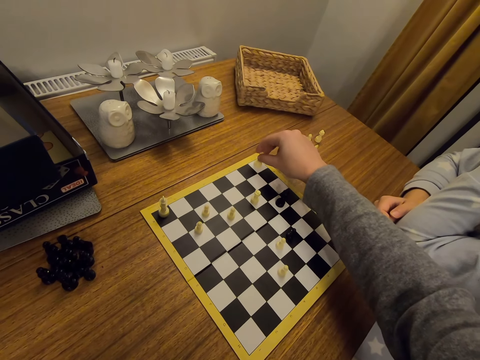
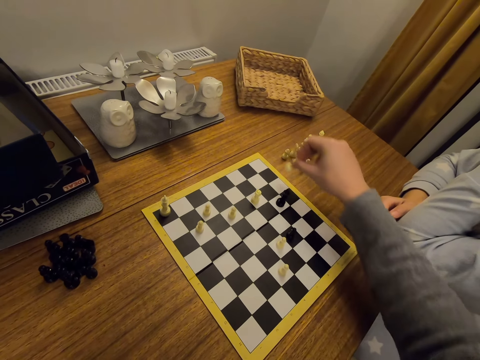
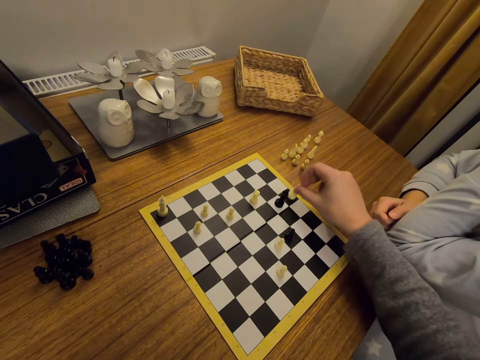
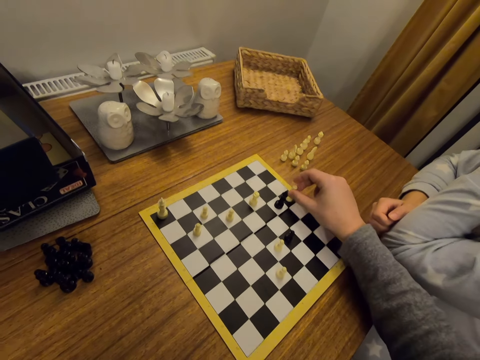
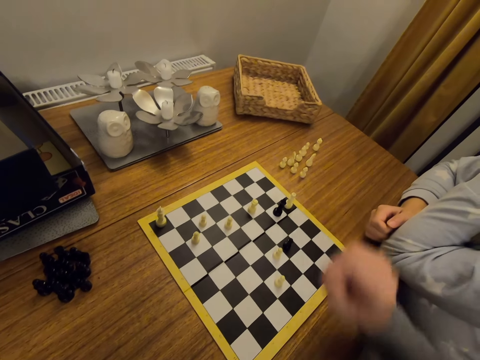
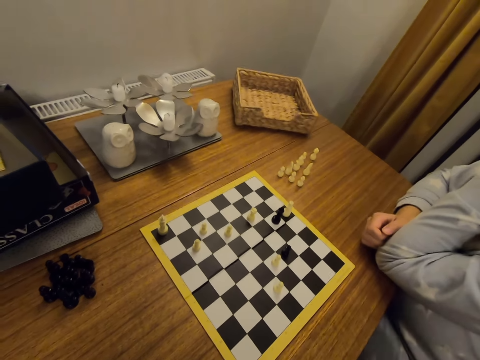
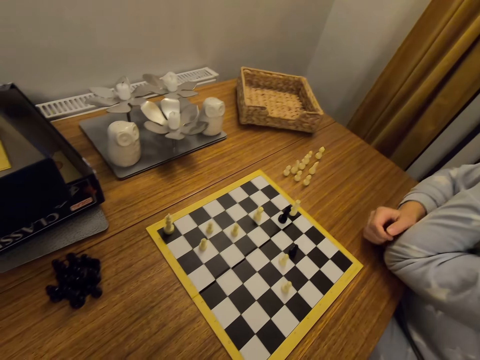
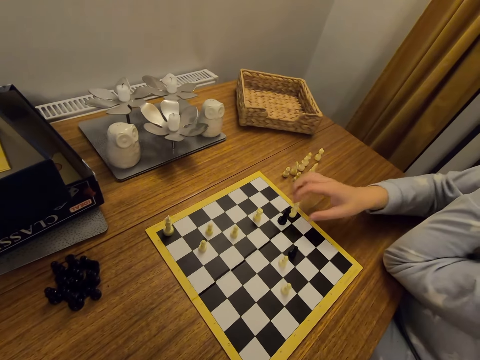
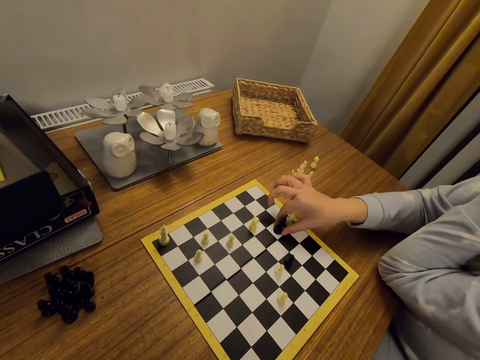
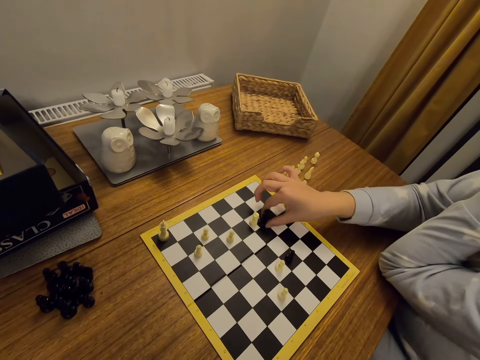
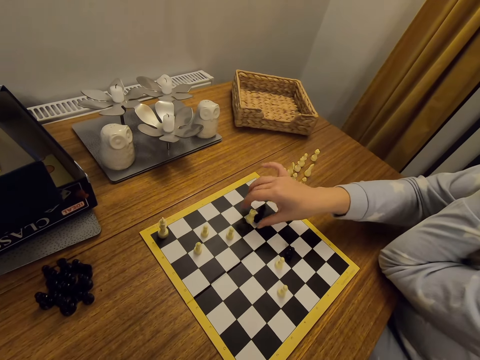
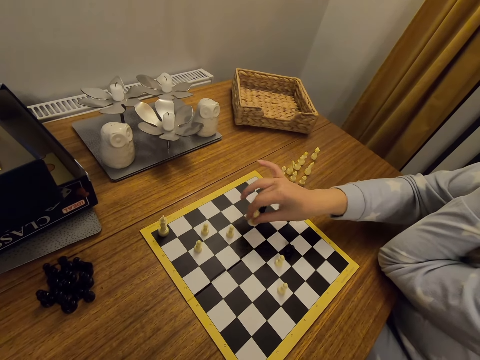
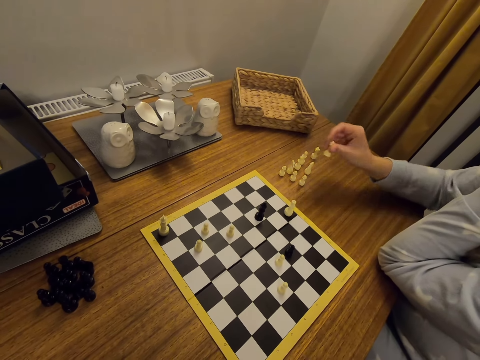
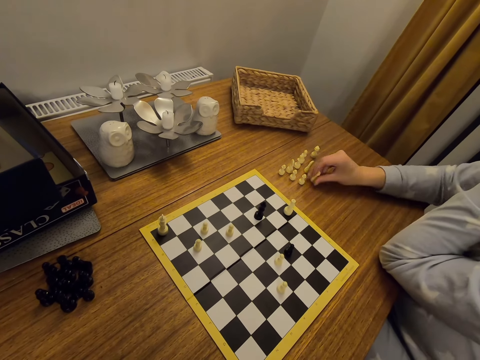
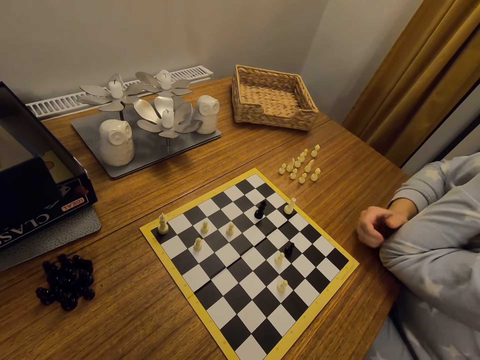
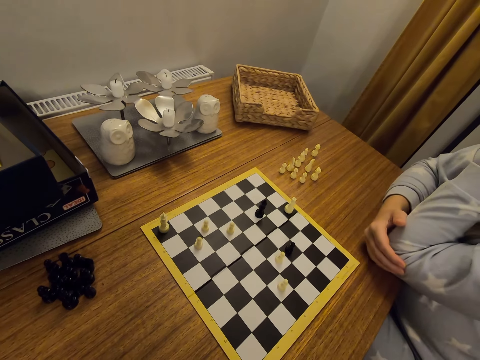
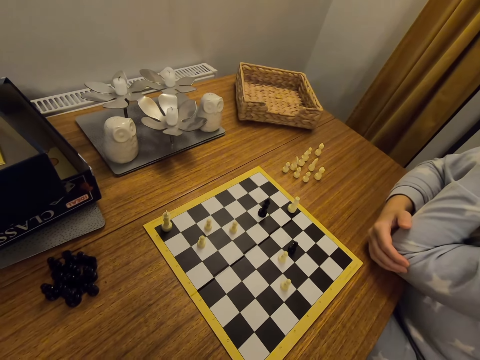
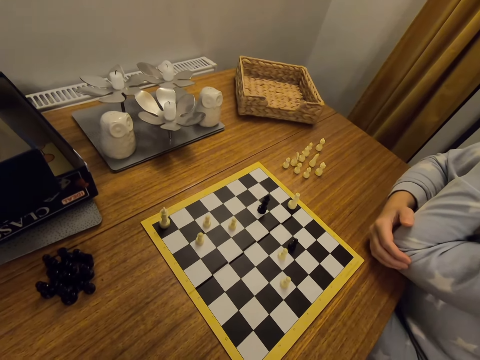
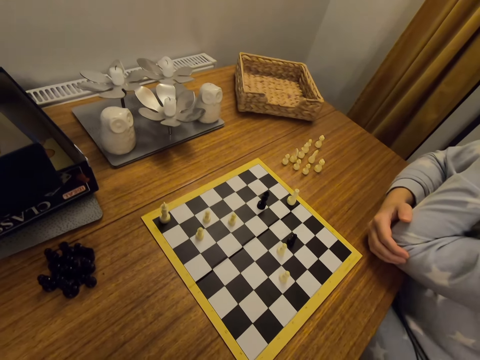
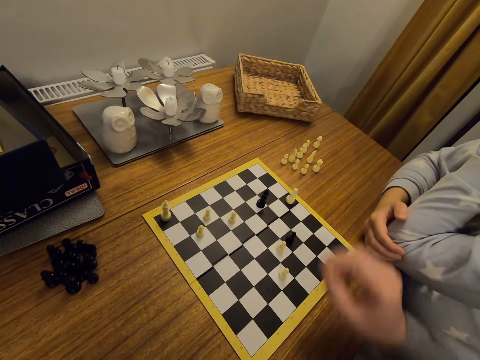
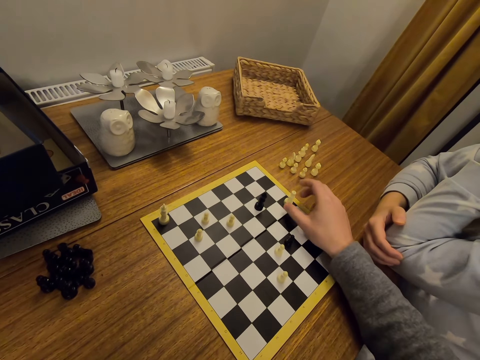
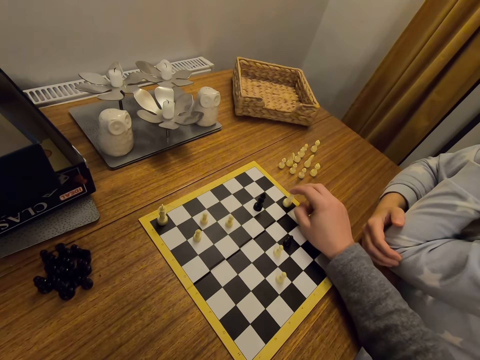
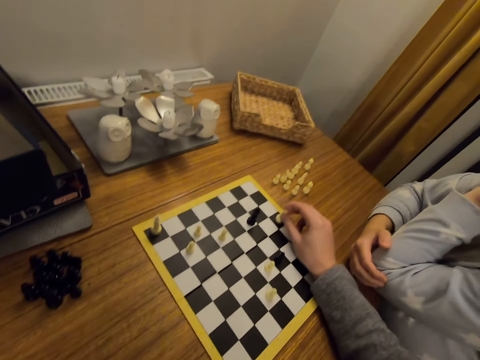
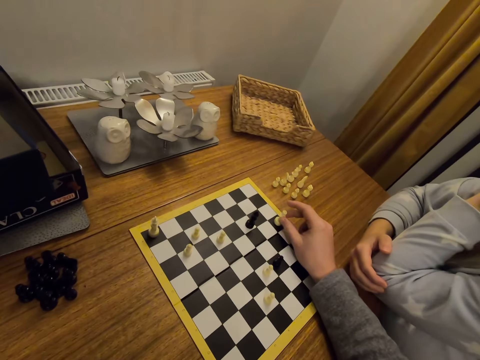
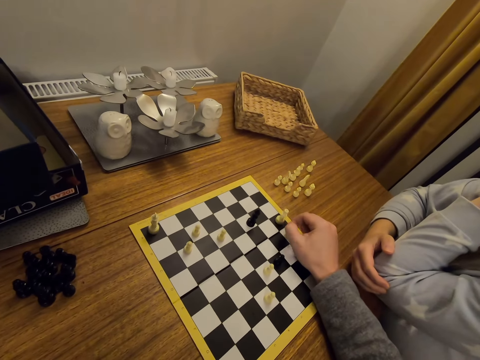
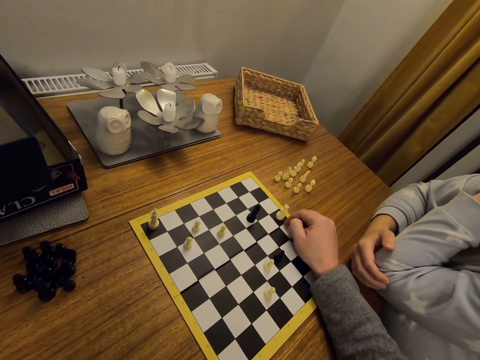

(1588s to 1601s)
The camera wearer plays chess. They look around. A person moves a chess piece on a board. The person picks the chess piece and puts the chess piece aside on a table. The person looks around. The camera wearer moves a chess piece on the board.

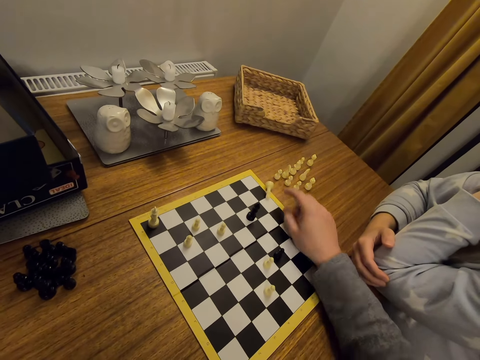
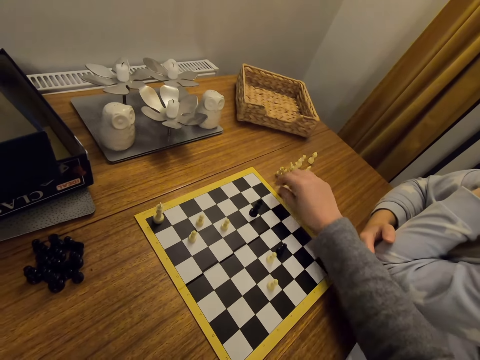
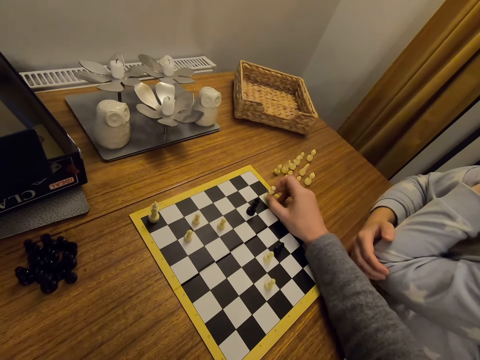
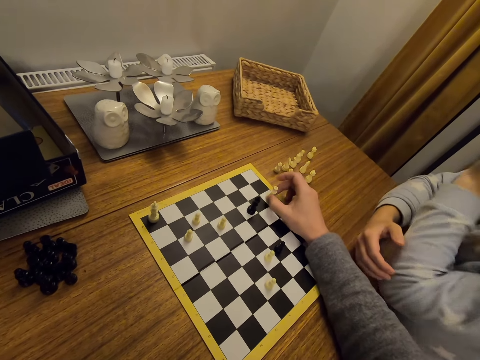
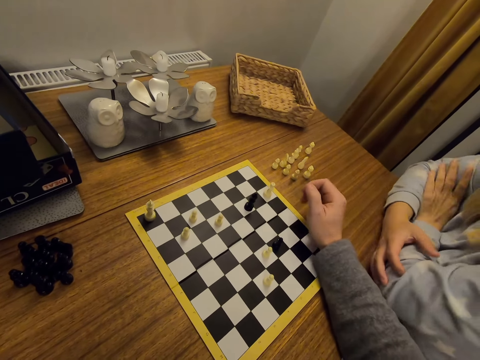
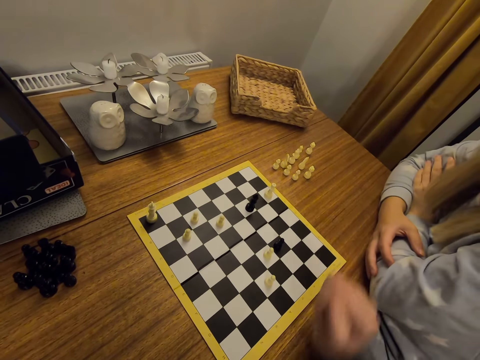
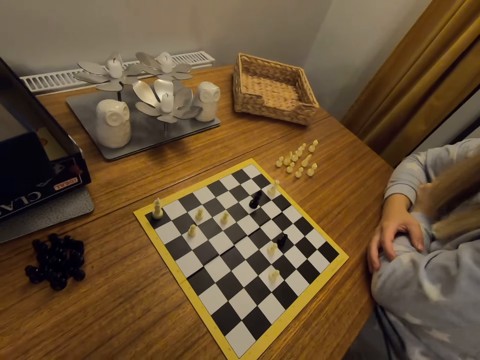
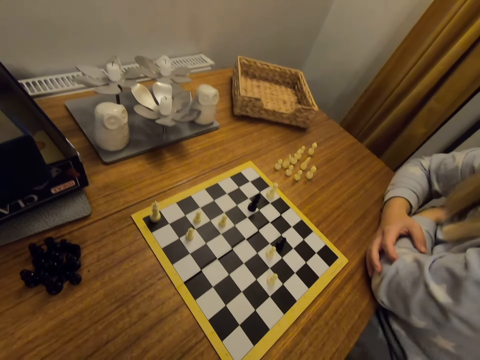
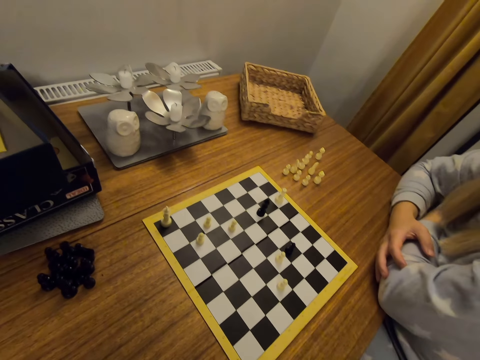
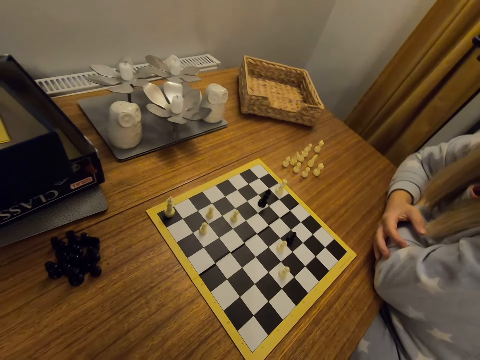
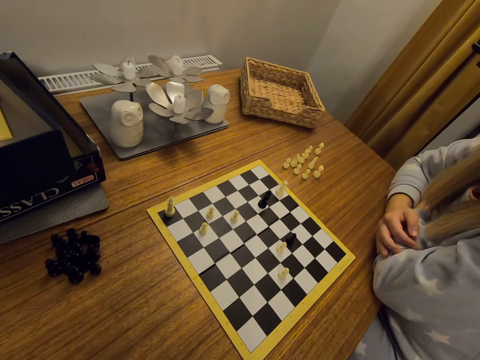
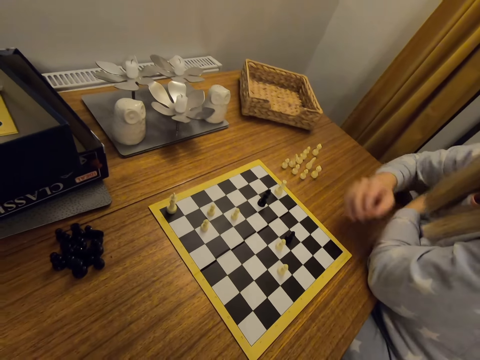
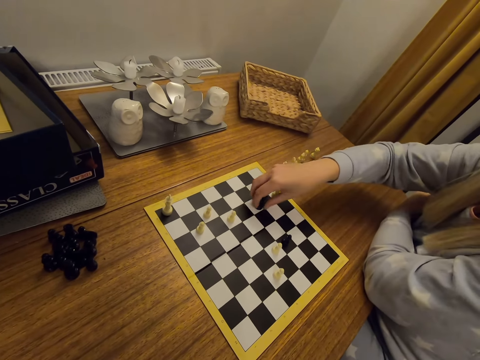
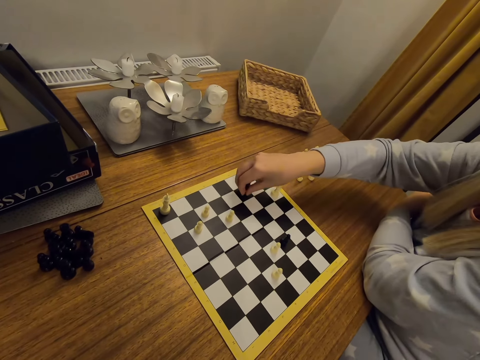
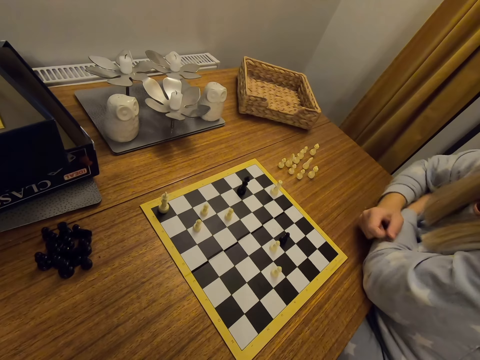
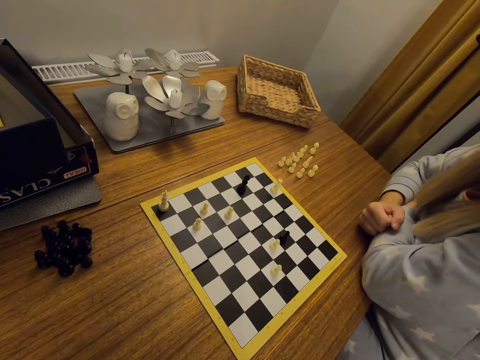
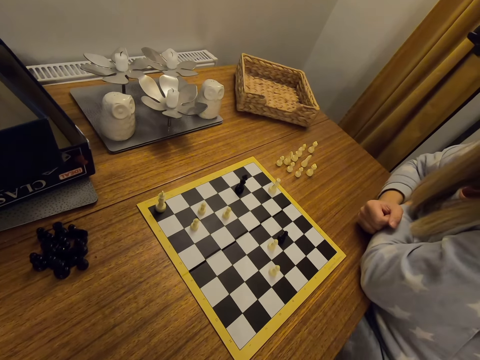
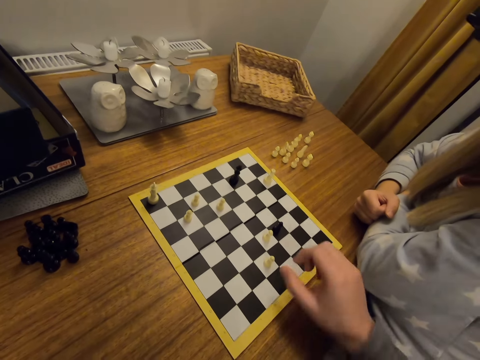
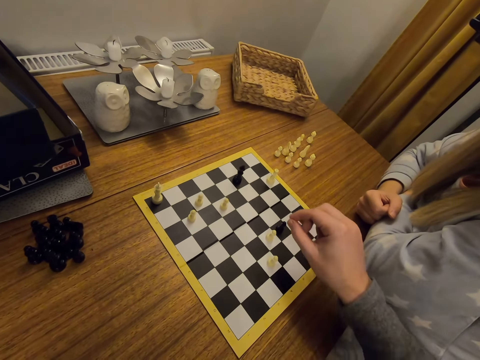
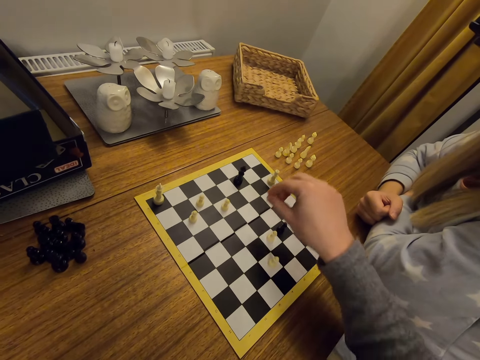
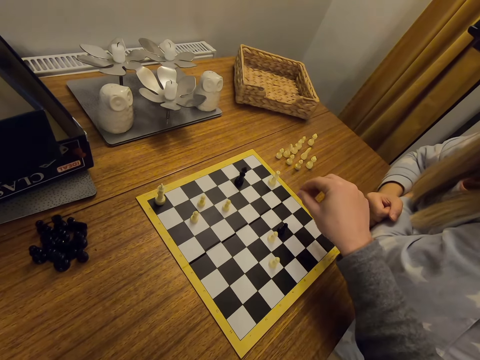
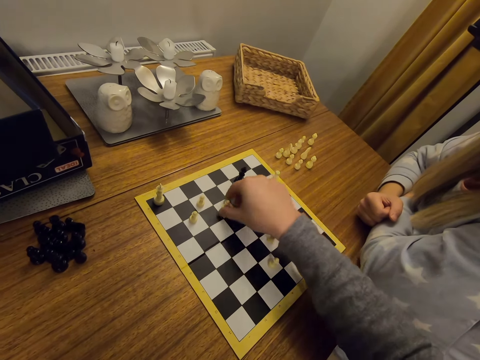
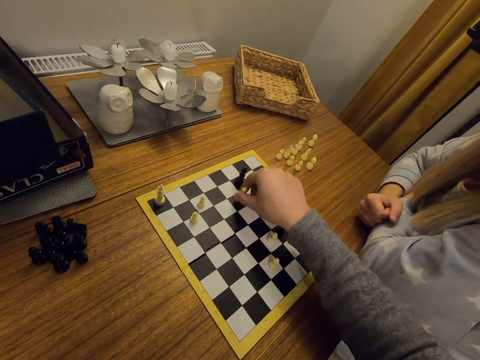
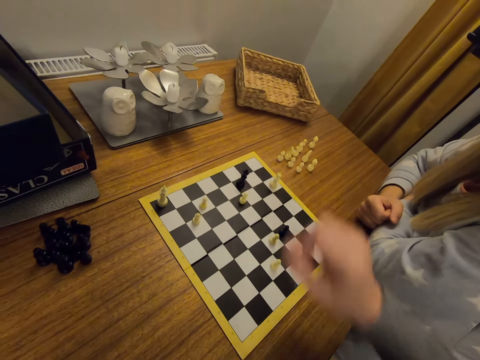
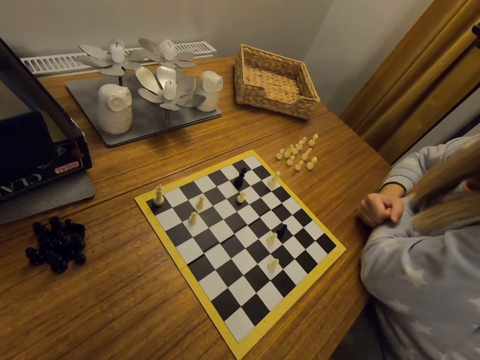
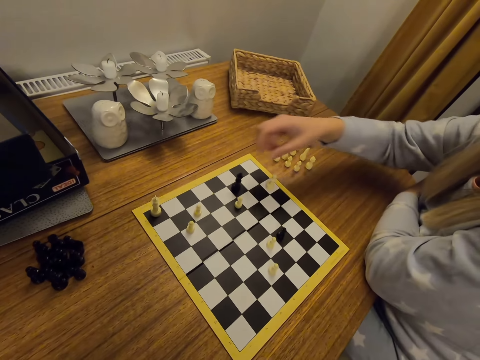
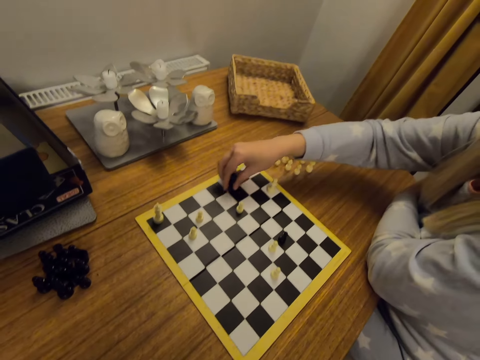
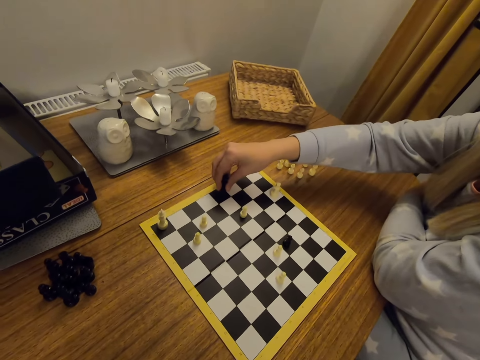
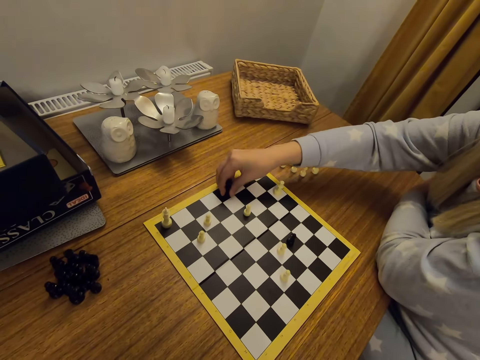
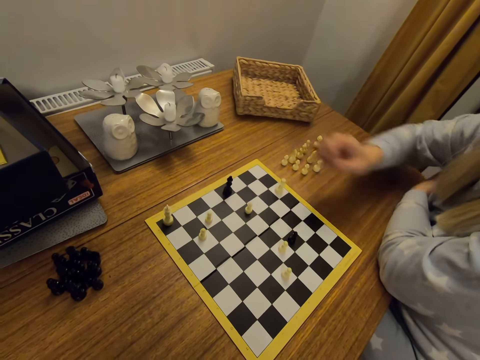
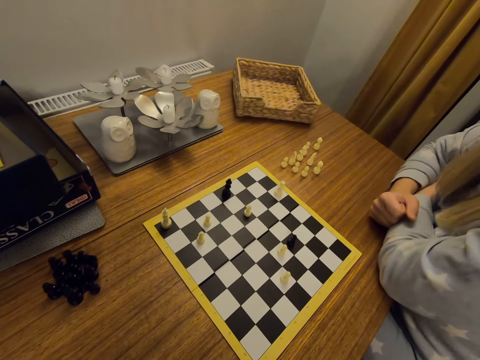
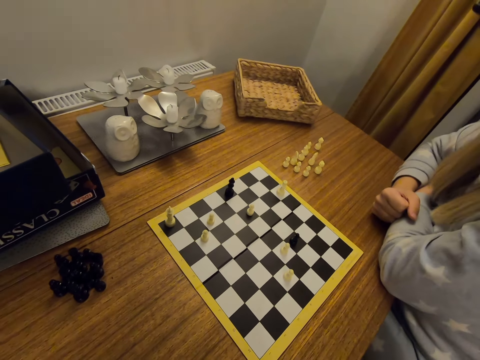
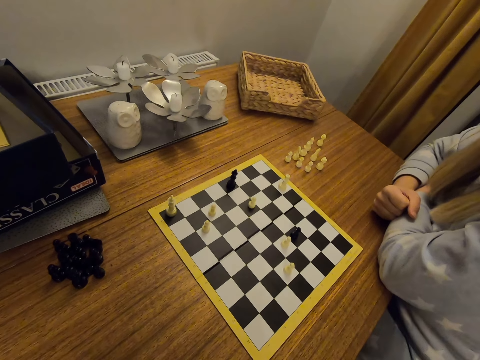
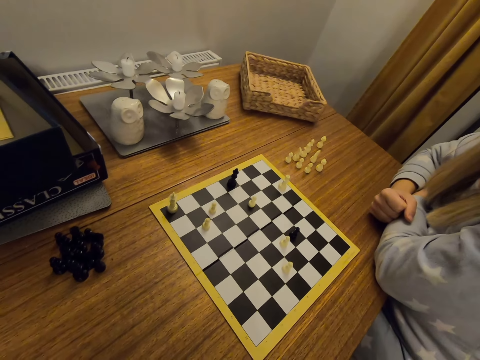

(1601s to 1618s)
A person straightens hands. The camera wearer plays chess. The person moves a chess piece on a board. The camera wearer moves a chess piece on the board. The person moves a chess piece on the board.
